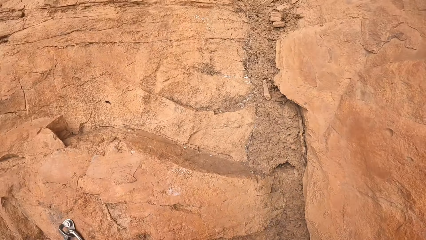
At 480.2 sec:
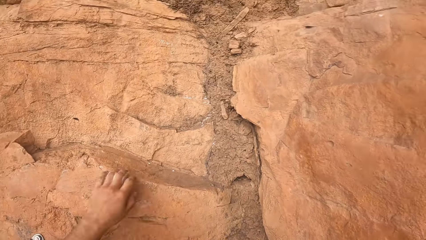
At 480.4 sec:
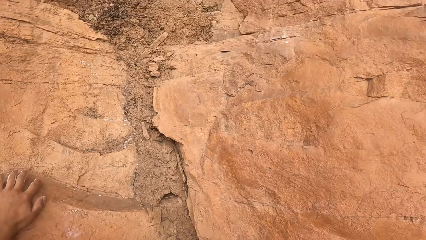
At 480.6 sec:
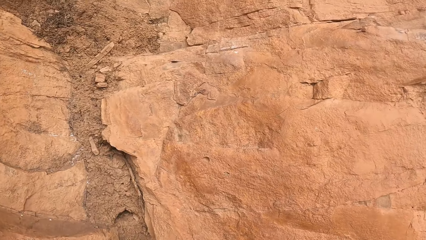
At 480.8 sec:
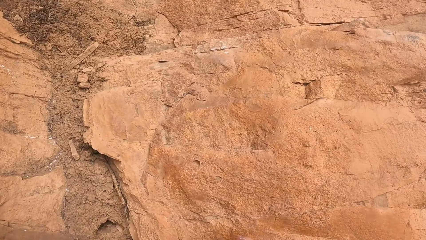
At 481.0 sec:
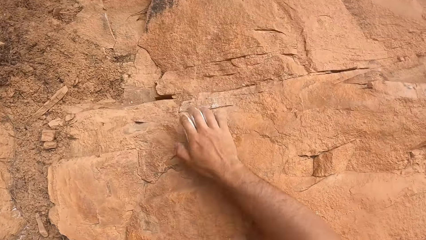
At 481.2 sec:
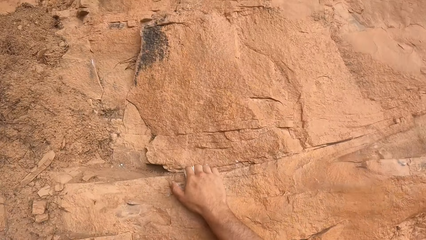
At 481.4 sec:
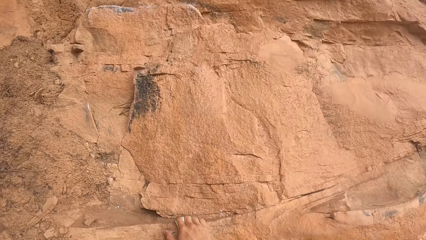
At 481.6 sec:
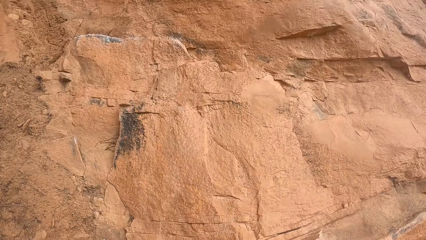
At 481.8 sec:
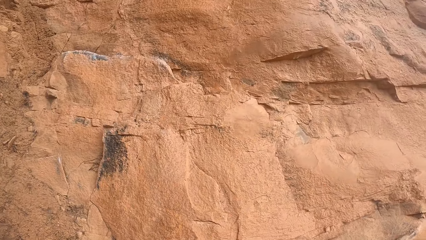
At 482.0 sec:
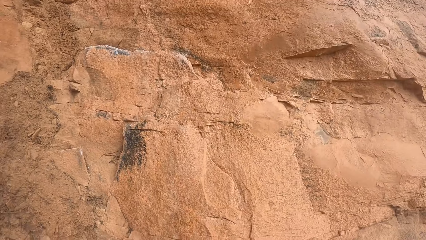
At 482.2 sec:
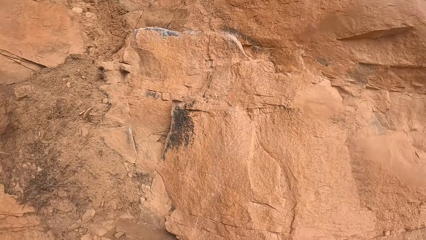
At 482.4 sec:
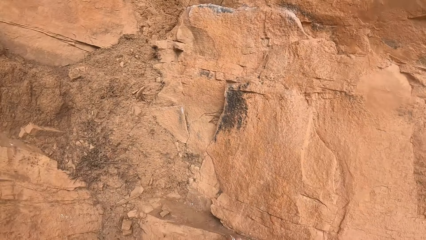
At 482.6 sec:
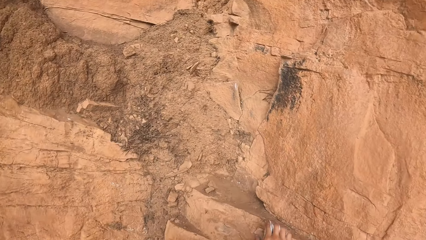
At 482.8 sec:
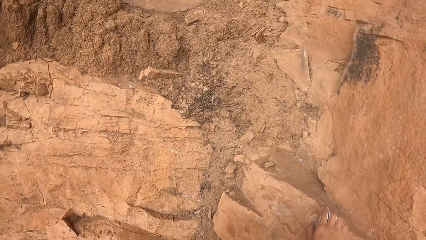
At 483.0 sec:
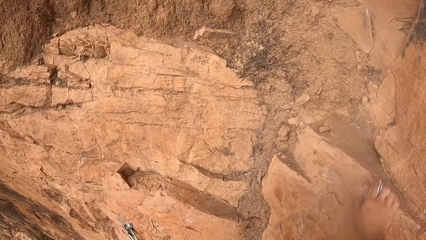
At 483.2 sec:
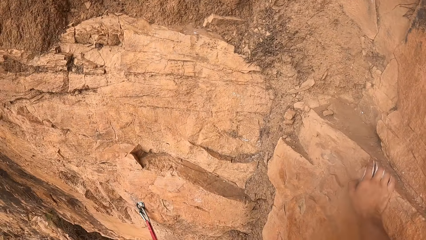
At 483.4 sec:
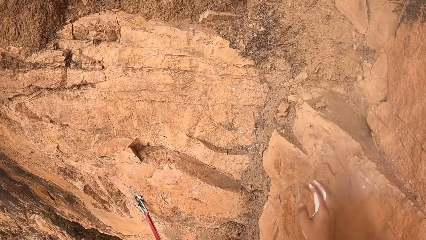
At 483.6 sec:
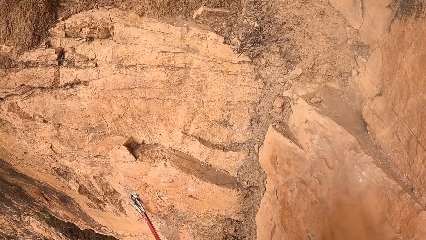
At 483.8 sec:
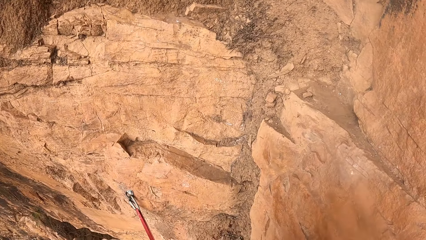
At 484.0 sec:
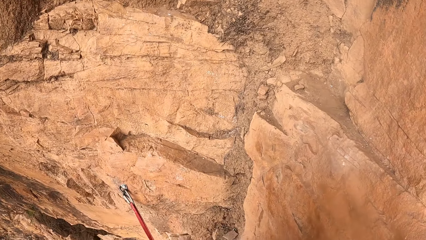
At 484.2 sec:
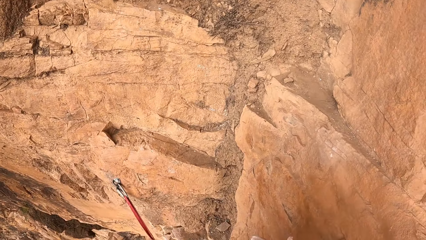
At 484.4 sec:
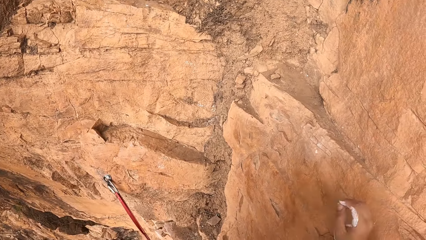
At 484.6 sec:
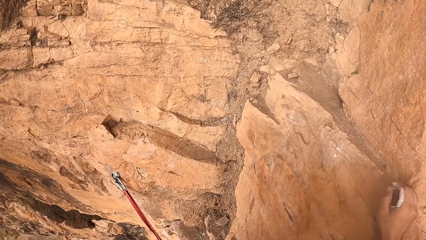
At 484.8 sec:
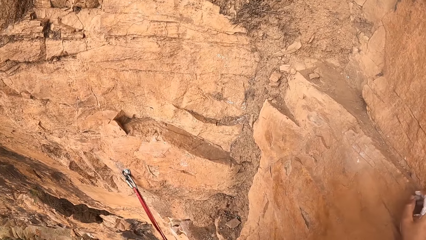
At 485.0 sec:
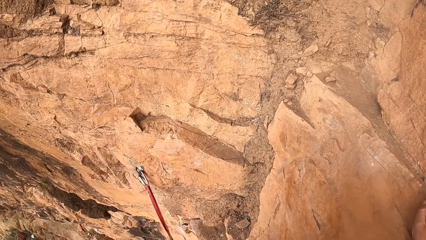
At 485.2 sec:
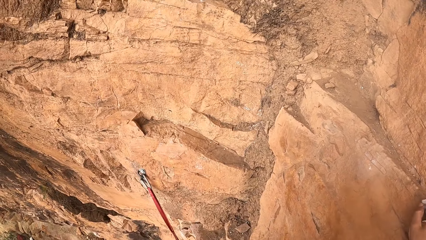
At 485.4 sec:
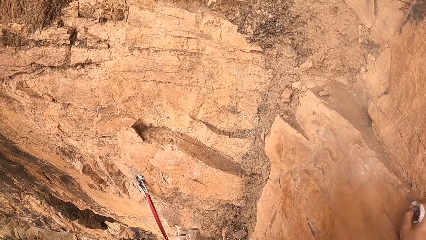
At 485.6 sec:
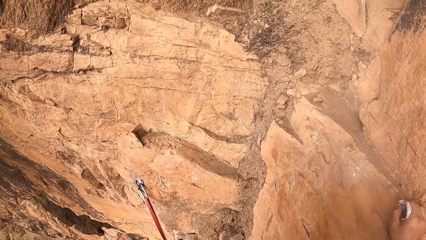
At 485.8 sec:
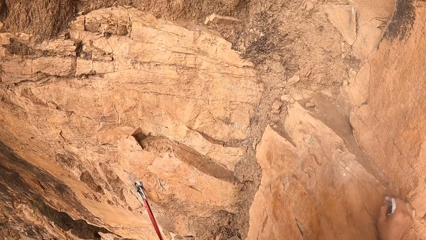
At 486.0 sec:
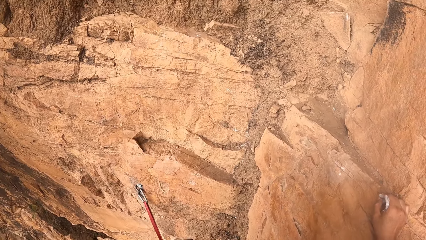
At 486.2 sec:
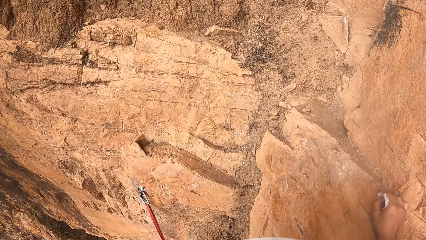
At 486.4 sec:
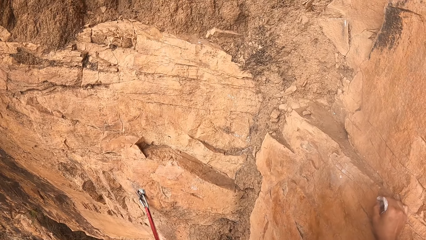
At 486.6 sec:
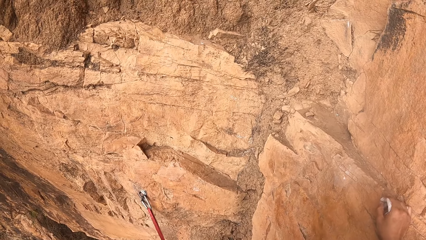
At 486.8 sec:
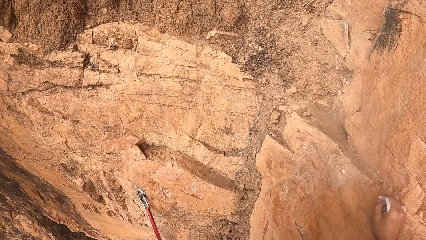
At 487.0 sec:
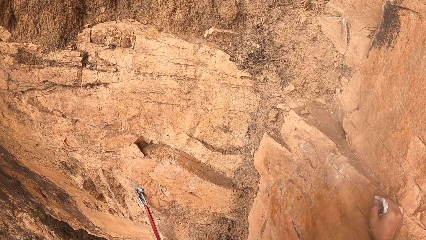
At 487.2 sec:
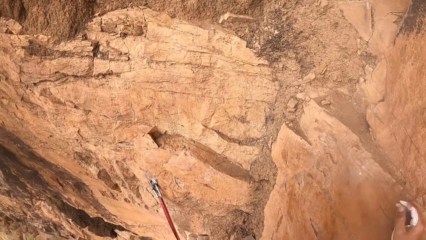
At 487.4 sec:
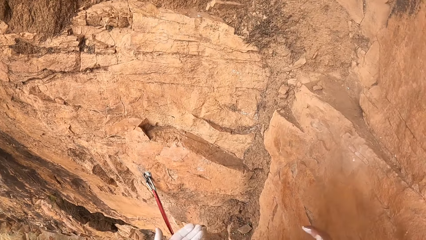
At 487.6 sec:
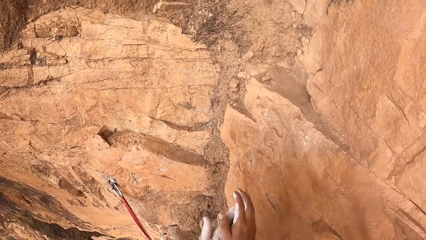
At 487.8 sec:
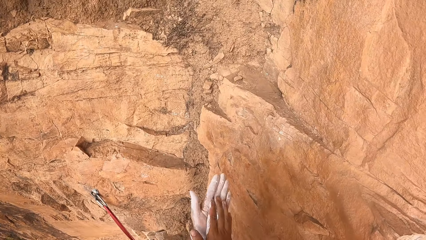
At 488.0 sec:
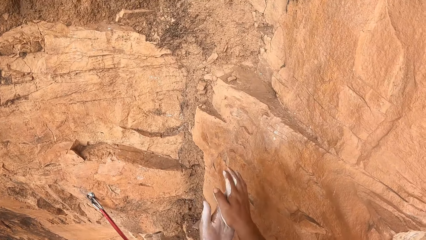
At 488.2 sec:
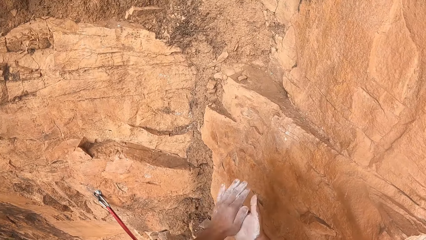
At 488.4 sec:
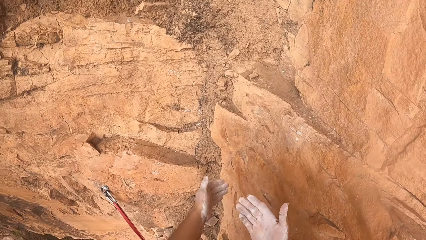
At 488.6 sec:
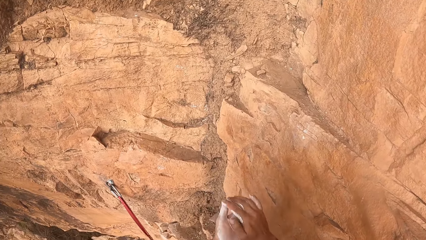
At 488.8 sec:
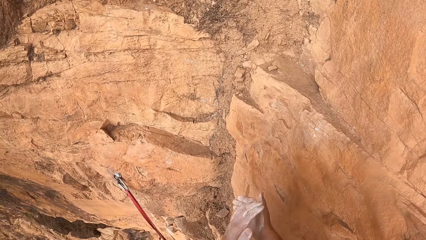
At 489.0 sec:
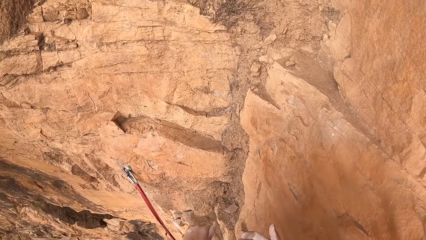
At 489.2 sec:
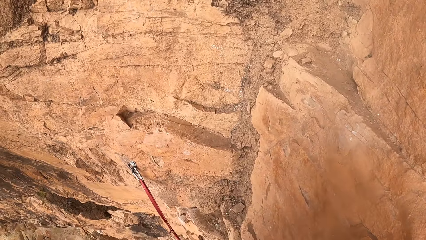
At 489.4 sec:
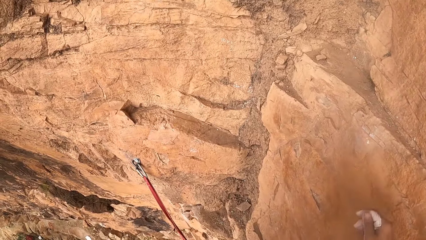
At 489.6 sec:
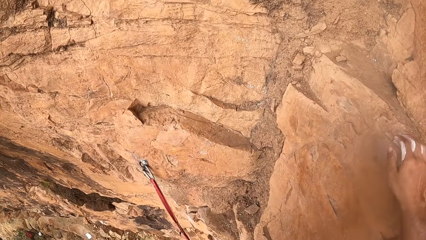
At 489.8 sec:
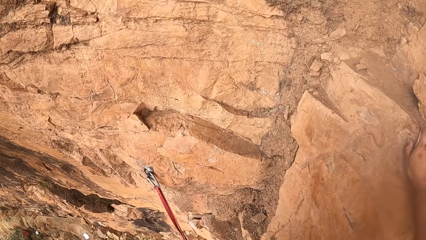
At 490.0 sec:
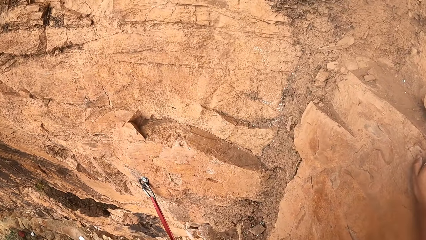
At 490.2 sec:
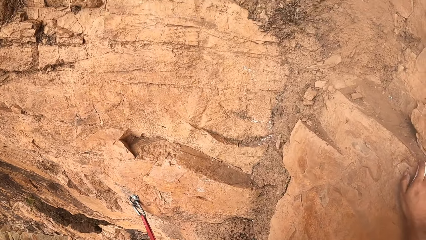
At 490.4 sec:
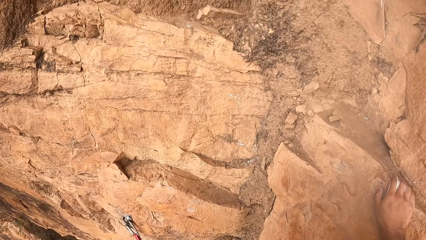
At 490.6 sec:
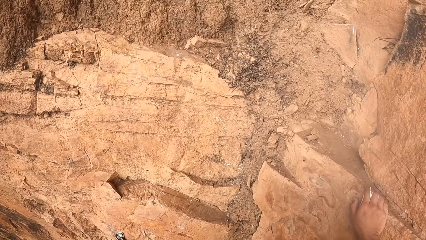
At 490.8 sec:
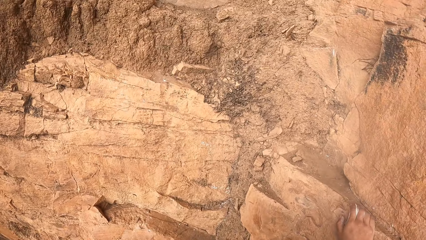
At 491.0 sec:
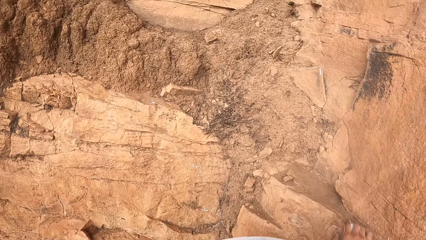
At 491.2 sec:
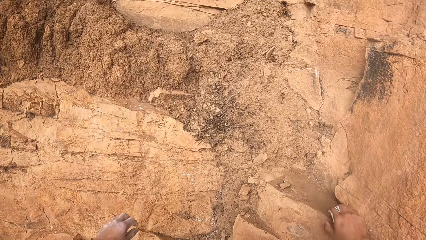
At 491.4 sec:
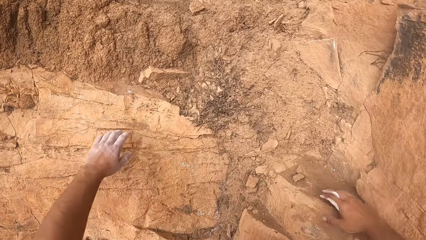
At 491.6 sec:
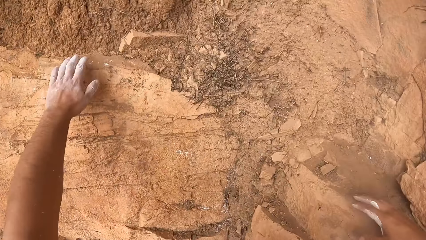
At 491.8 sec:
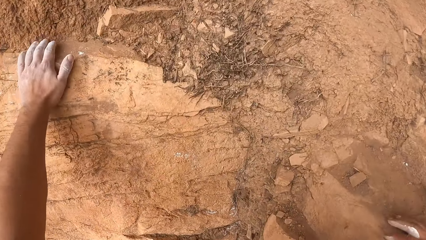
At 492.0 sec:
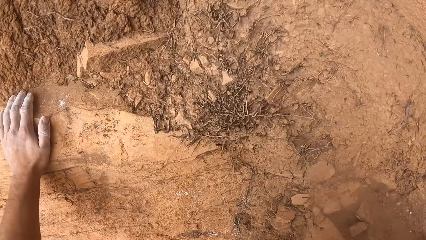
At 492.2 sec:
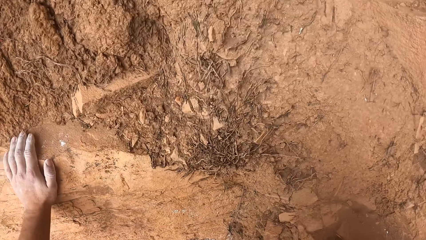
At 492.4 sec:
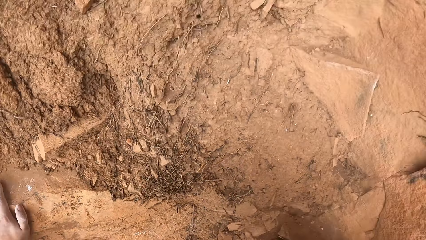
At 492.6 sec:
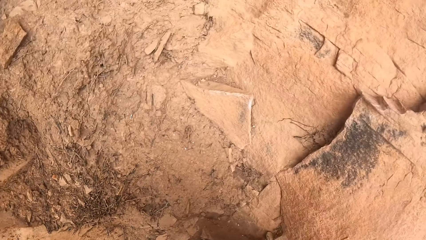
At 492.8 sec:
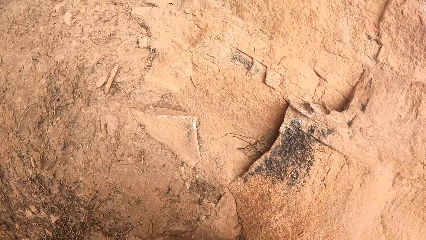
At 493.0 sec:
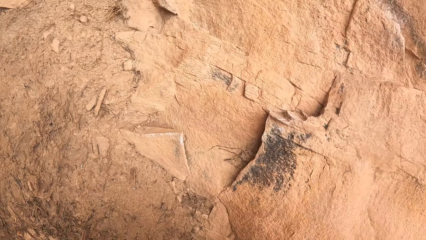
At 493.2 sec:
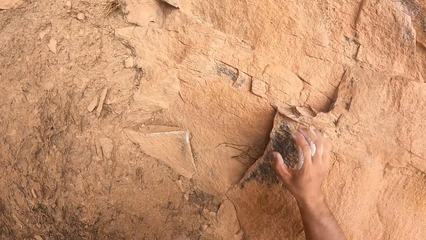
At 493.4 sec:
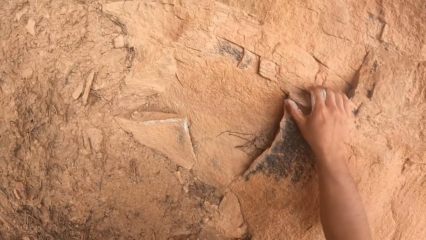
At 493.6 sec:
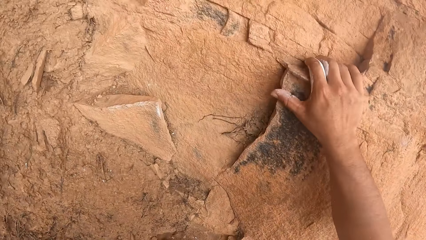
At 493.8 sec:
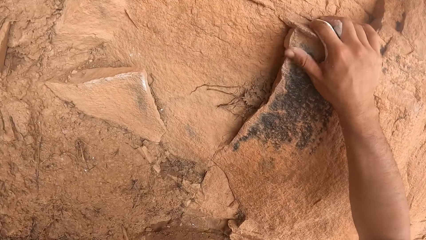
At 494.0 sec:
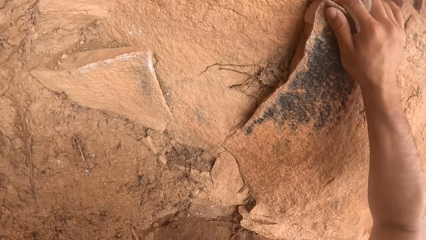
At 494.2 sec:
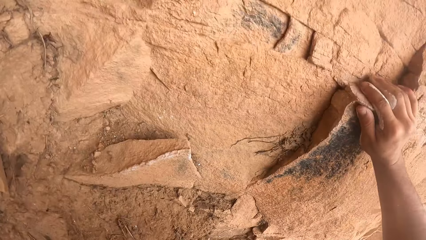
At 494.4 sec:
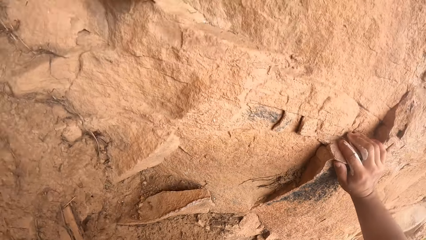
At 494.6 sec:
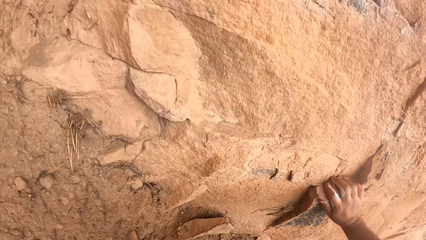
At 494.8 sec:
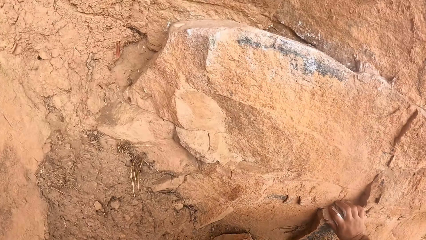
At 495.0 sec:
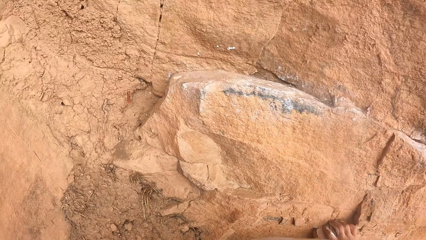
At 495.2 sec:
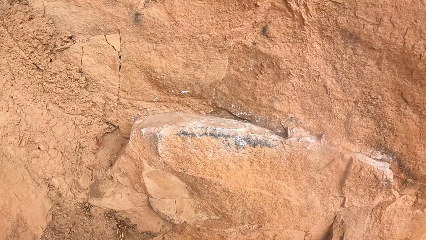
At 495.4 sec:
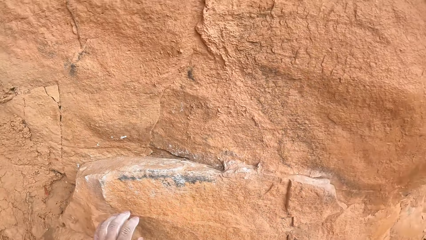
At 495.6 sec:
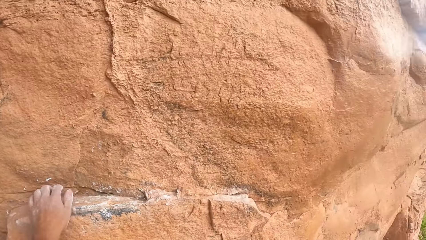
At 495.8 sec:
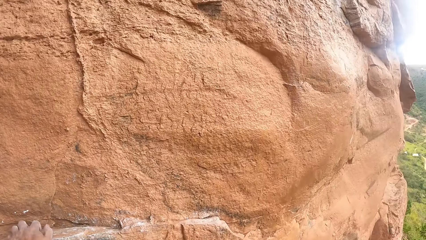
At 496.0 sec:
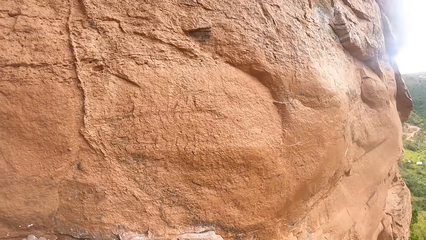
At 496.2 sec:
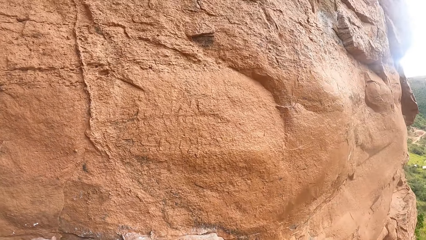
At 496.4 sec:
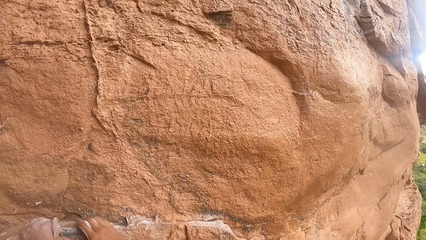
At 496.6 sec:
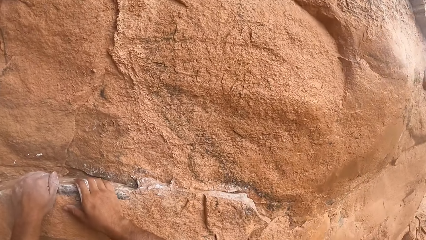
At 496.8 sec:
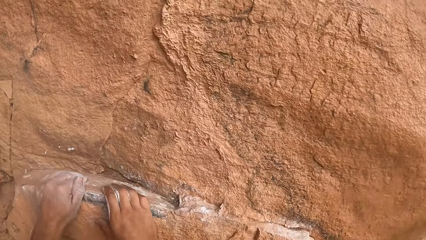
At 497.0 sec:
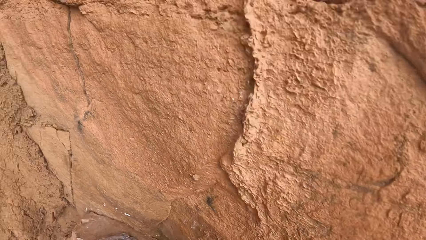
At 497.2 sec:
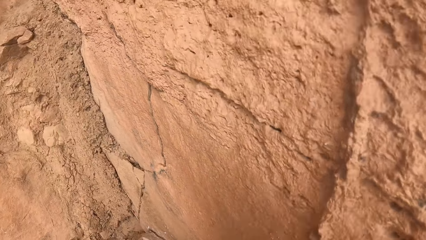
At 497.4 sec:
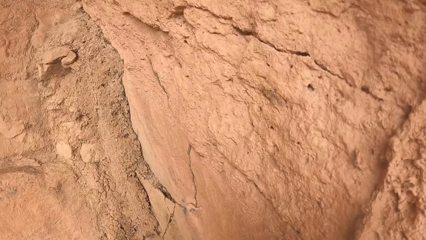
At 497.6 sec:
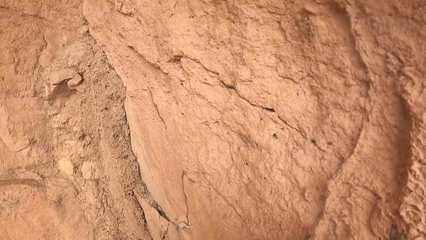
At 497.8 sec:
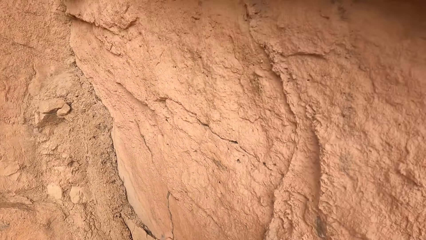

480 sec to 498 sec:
The camera wearer grasps a rock with the right hand. He climbs the mountain. He looks around the rock. He rubs his hands together. He touches the rock with the right hand. He looks around the rock. He grasps the rock with the left hand. He climbs the mountain. He grasps the rock with the right hand. He looks around the rock. He grasps the rock with the left hand.
